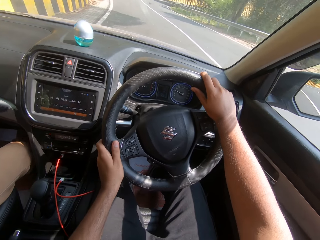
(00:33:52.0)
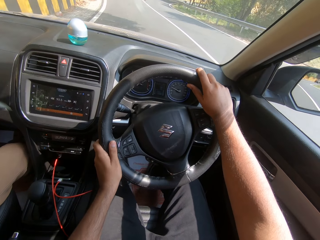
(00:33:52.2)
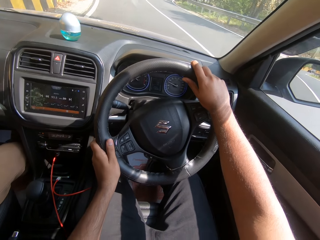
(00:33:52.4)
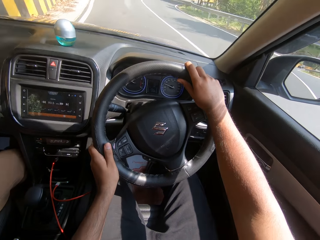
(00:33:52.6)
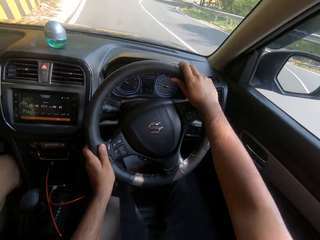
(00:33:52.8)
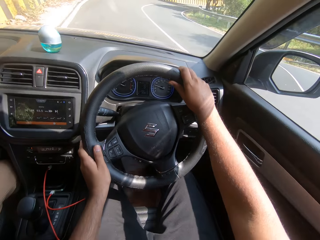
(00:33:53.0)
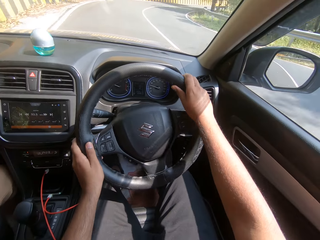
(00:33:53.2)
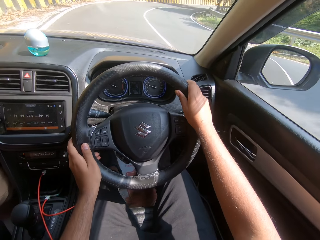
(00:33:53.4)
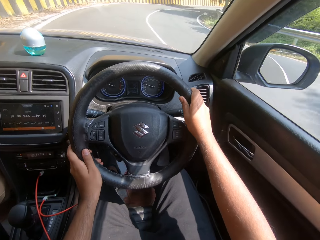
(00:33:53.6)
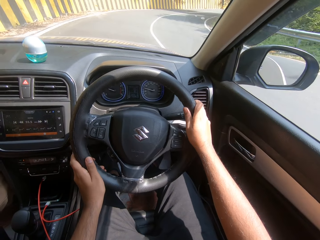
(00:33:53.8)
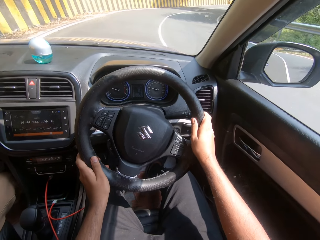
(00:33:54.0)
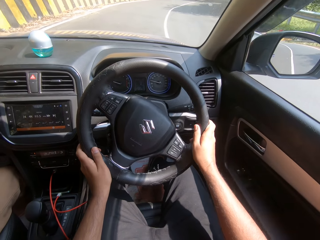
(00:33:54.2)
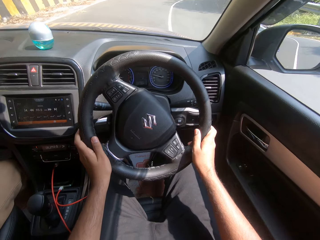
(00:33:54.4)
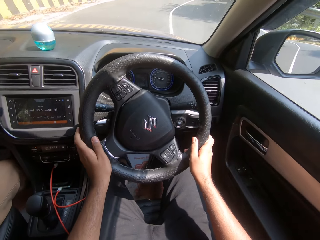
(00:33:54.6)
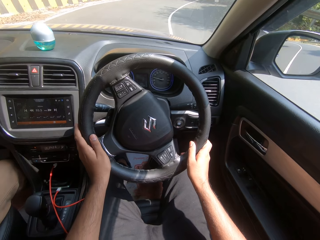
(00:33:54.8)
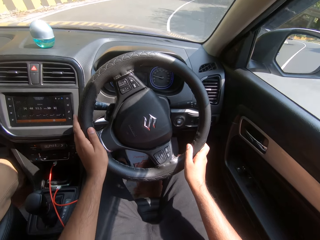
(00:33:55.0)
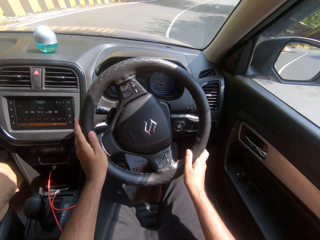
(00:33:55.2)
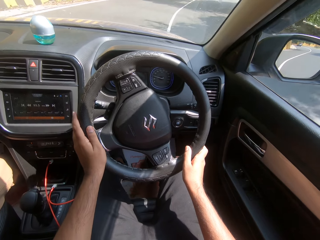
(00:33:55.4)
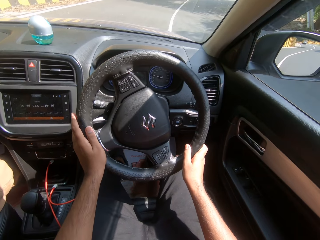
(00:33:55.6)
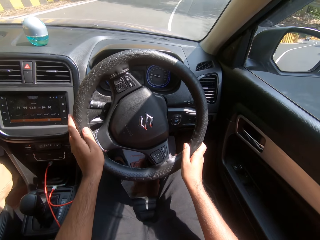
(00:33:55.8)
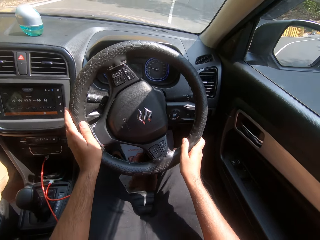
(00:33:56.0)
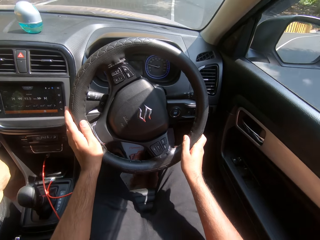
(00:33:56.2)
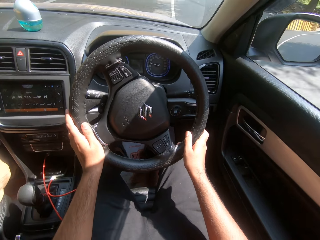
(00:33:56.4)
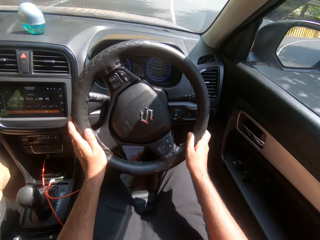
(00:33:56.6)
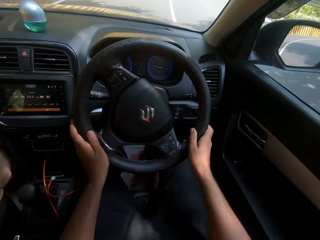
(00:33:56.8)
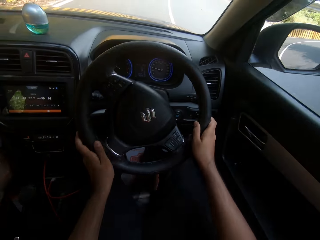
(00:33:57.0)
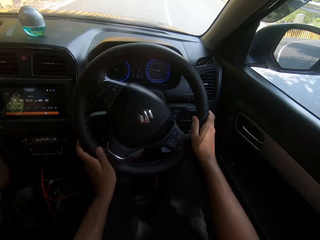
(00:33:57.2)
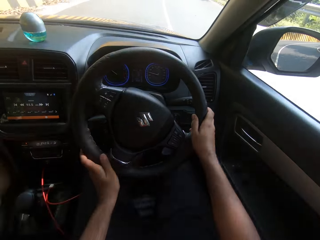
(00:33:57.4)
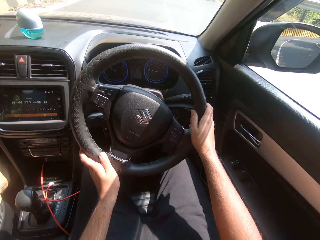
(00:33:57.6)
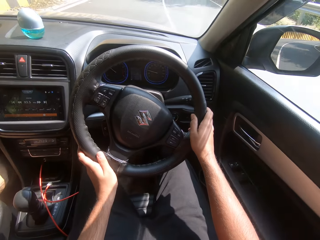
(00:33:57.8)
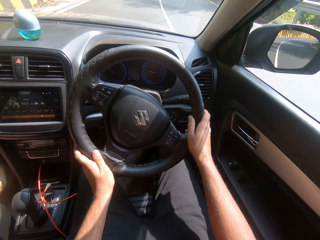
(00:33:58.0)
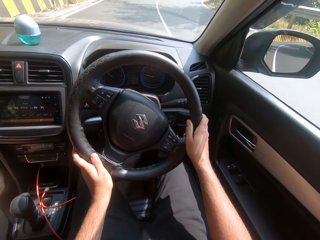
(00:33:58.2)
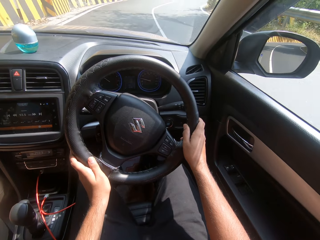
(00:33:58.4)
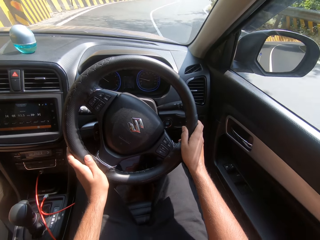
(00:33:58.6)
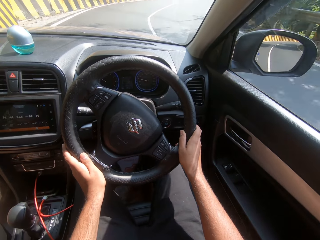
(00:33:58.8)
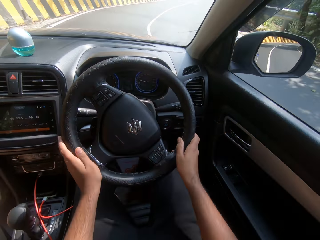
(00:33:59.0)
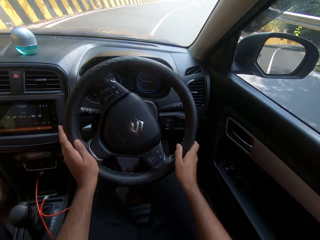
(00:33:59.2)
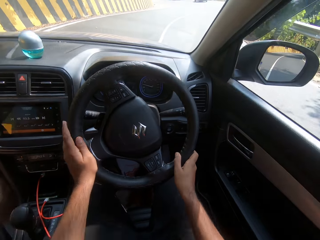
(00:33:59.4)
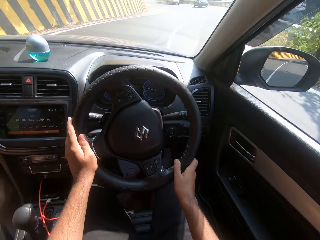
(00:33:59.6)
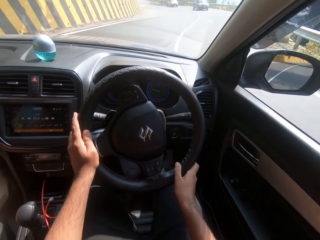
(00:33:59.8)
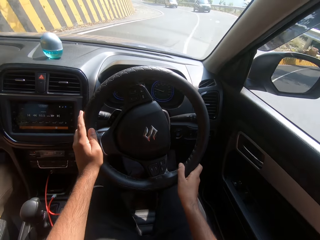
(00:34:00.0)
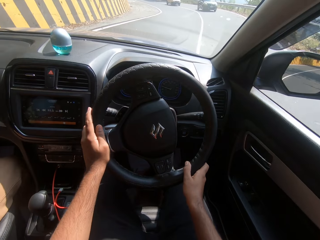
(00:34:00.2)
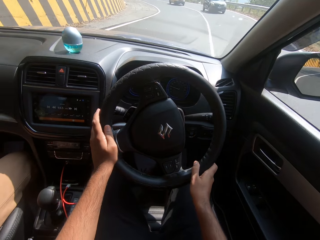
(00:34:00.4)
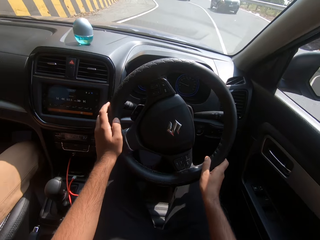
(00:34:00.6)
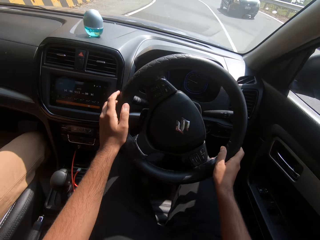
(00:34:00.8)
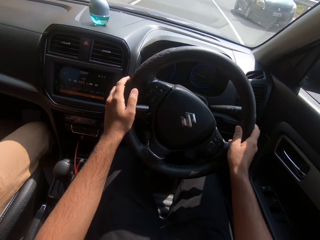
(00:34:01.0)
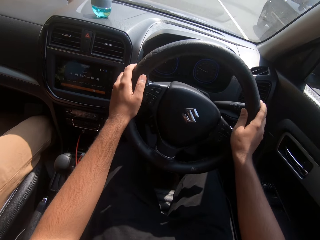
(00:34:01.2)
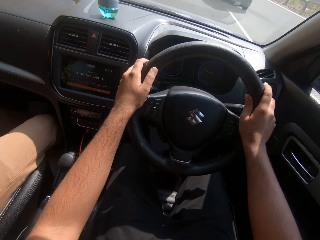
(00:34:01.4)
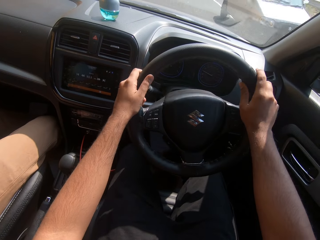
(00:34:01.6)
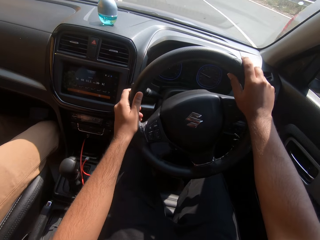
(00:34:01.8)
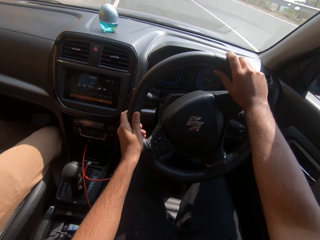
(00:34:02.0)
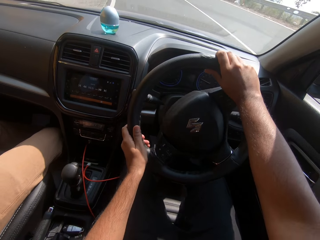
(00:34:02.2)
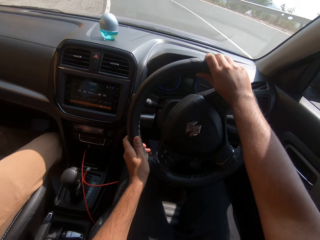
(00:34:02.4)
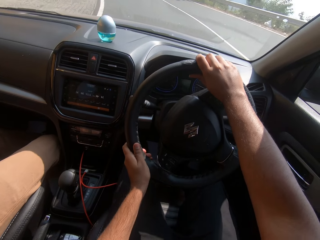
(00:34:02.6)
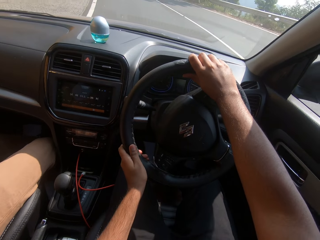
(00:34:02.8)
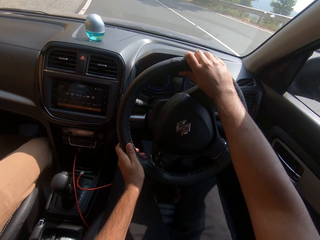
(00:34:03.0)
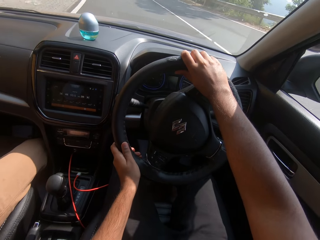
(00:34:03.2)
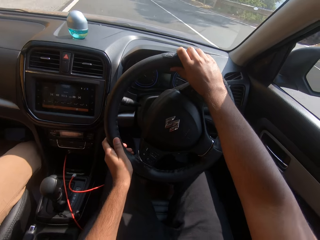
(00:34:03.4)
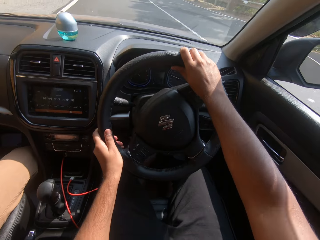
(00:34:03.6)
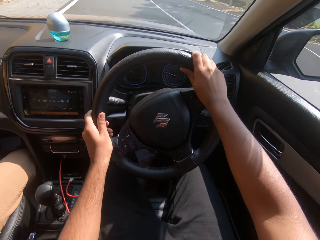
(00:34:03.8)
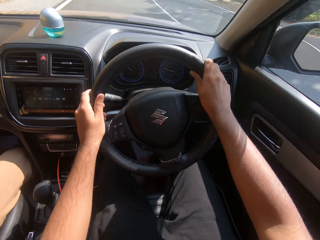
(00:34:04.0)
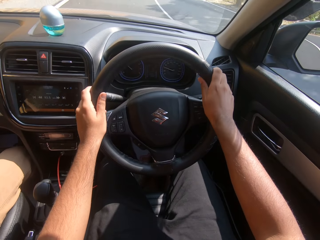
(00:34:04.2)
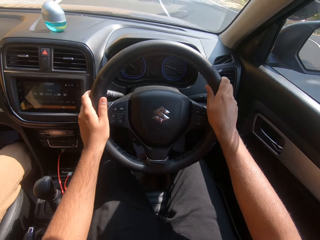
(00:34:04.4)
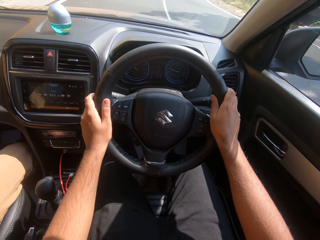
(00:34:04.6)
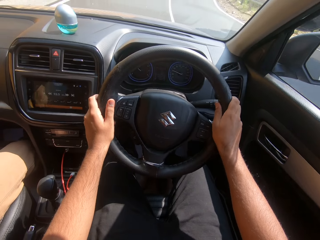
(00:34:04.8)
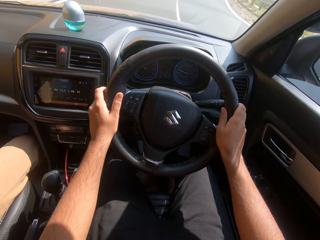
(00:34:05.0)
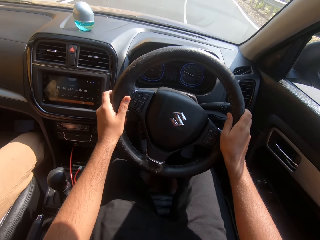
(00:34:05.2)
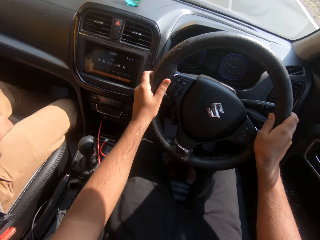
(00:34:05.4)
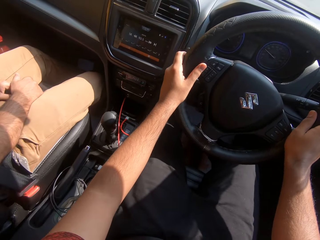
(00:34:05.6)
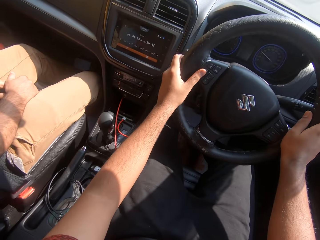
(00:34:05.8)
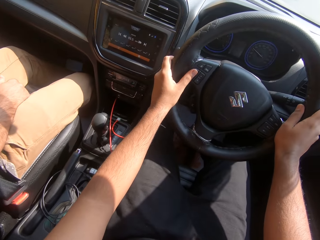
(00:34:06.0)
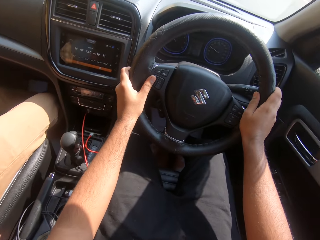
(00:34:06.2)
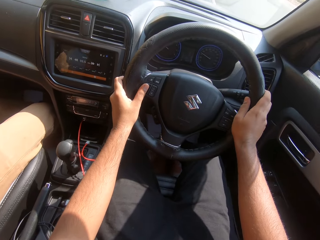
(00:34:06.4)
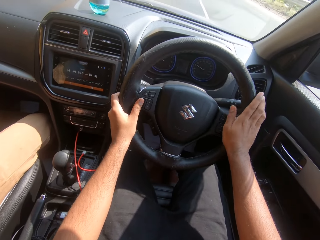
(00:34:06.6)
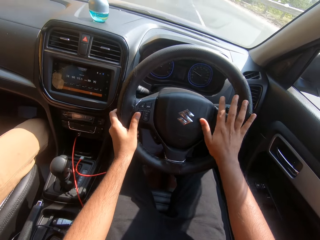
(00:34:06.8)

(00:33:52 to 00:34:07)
The camera wearer turns right on the road. They turn right on the road again. They turn left on the road.

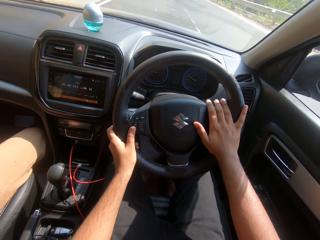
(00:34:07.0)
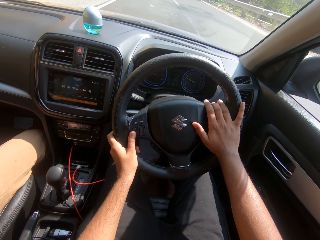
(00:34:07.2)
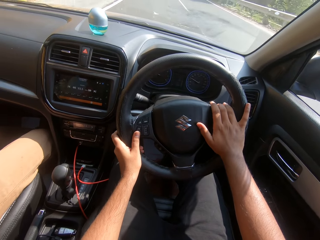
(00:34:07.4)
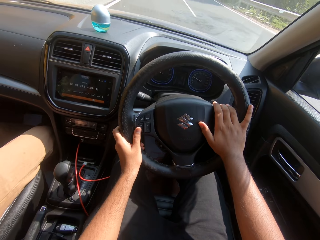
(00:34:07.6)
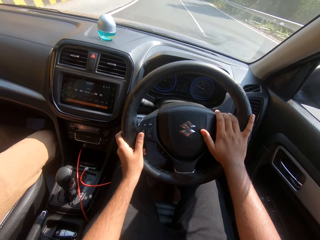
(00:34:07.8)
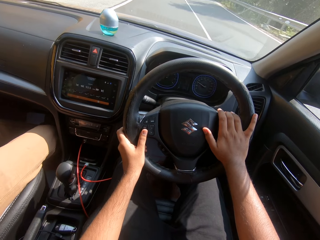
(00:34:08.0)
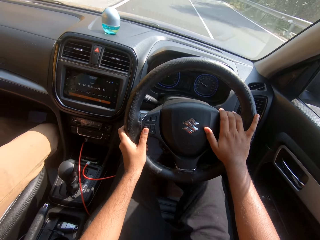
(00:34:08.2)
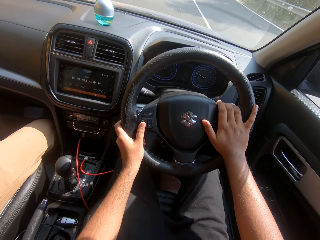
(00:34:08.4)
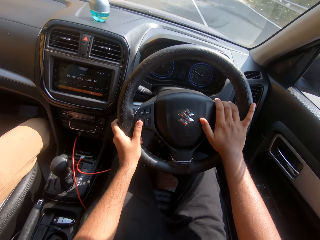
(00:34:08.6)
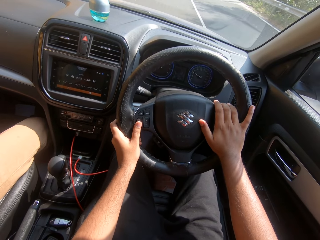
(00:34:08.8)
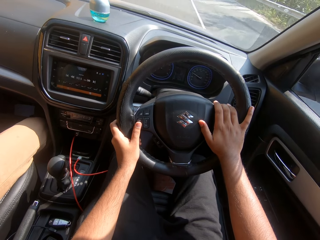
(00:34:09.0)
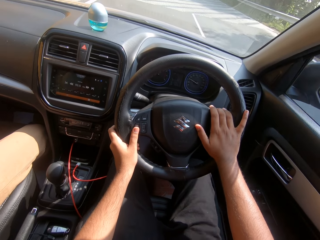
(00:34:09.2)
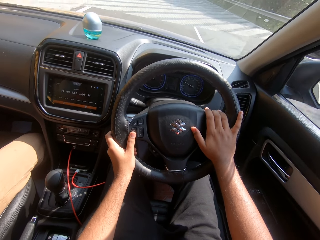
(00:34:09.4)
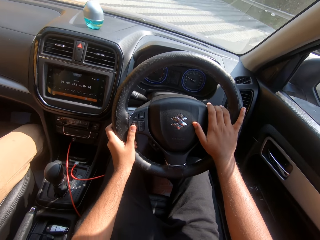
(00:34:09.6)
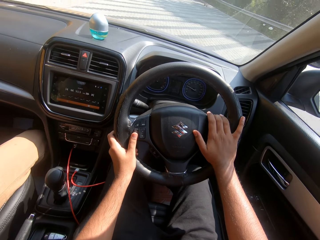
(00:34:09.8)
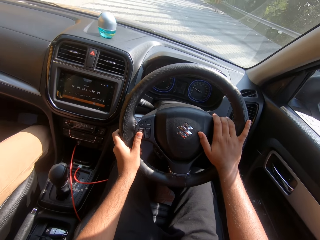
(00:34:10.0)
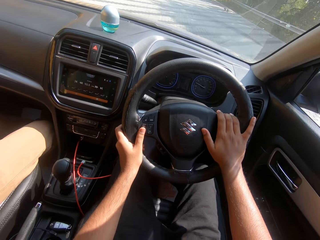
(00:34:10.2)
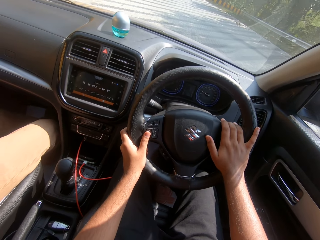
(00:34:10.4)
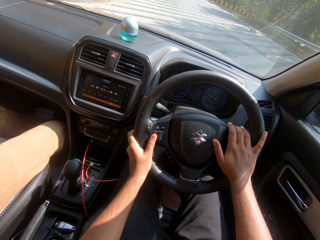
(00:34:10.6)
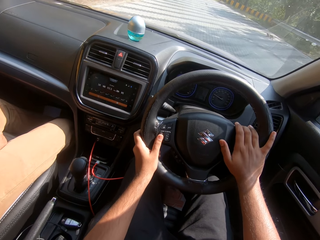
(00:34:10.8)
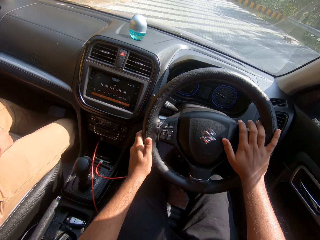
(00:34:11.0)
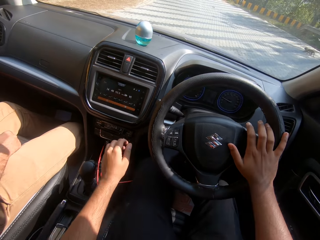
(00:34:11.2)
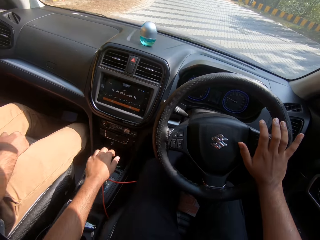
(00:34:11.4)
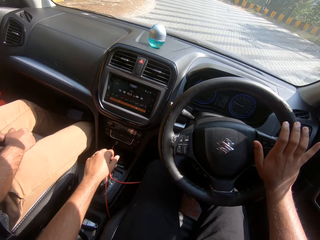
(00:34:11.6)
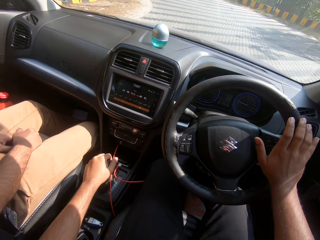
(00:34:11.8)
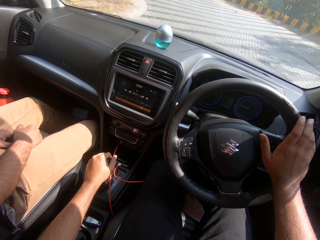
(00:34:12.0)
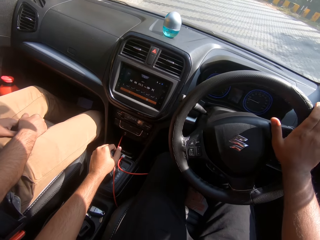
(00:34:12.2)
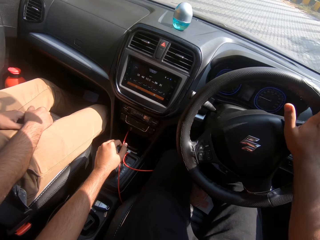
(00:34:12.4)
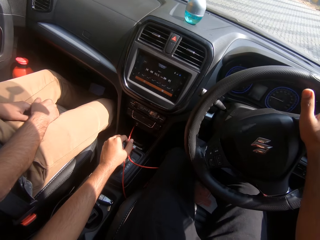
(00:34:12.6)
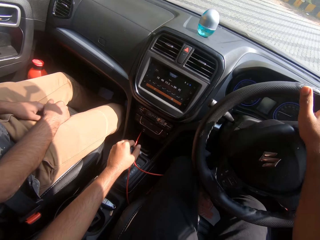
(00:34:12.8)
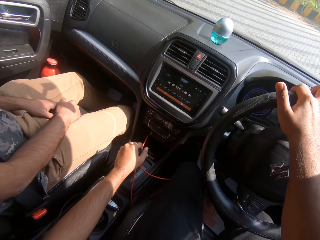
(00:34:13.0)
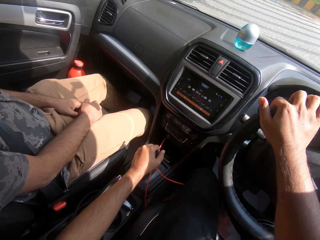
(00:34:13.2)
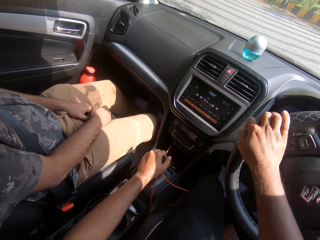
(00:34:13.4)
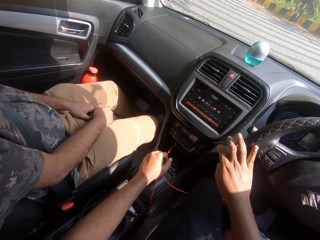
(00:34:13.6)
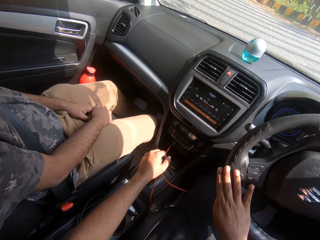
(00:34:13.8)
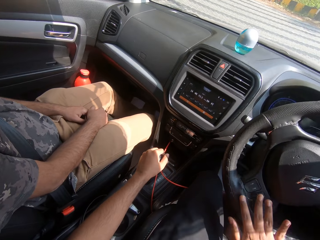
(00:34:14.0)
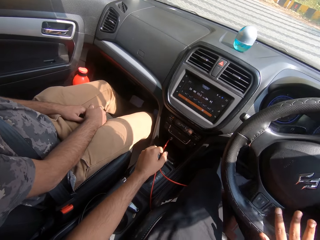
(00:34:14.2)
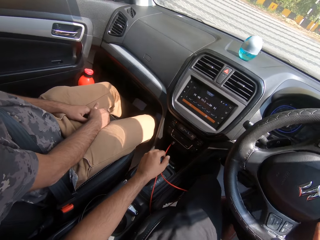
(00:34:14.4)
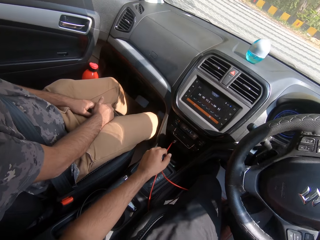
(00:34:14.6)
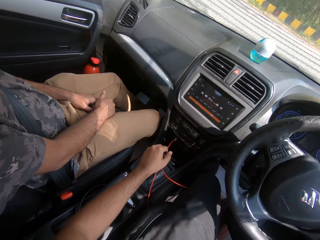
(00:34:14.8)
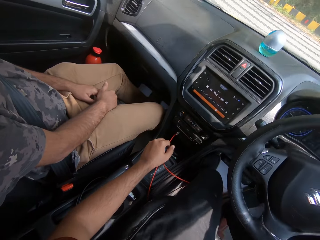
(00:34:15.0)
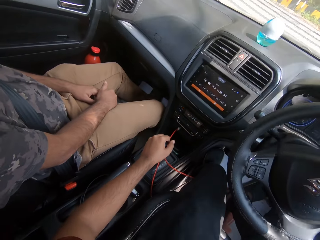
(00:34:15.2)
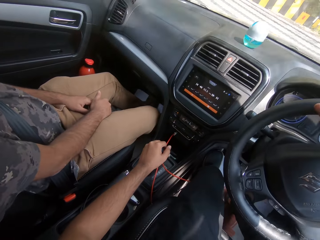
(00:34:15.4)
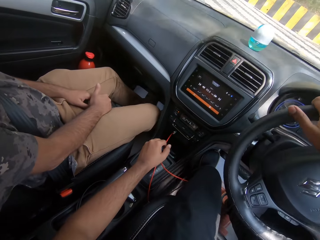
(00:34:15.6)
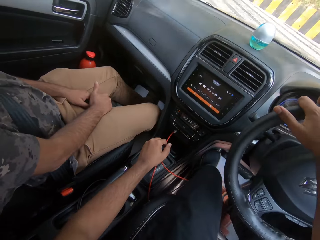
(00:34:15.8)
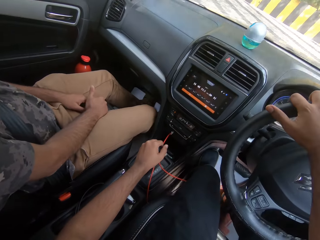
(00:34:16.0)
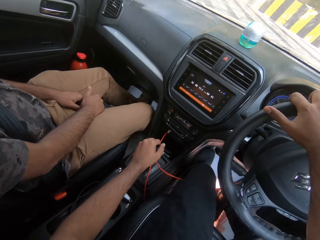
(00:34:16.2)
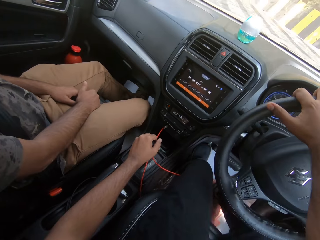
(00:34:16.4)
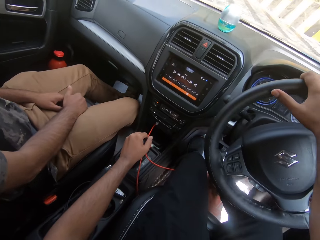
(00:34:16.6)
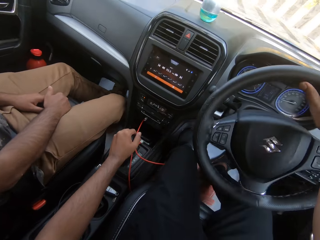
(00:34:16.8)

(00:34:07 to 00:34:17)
The camera wearer interacts with the man. He holds the gear, adjusts the car gear with his left hand. He drives the car on the expressway with his right hand on the steering. He turns the car steering with his right hand. He turns left on the road.
